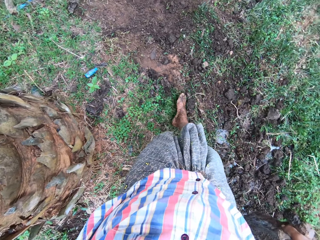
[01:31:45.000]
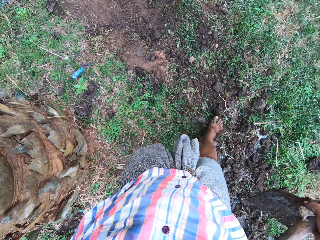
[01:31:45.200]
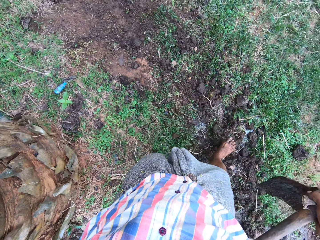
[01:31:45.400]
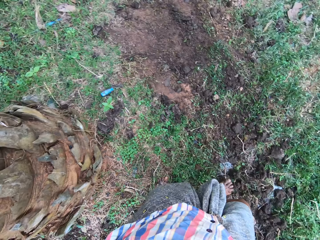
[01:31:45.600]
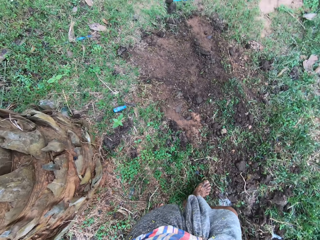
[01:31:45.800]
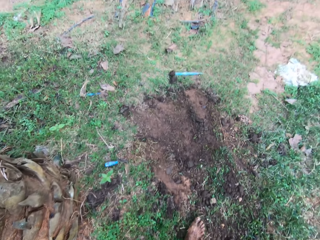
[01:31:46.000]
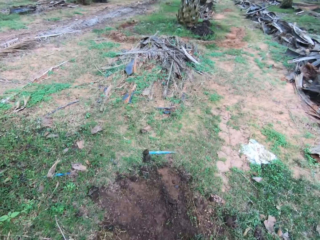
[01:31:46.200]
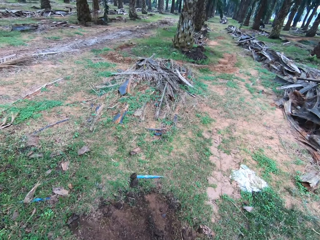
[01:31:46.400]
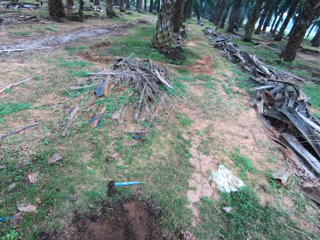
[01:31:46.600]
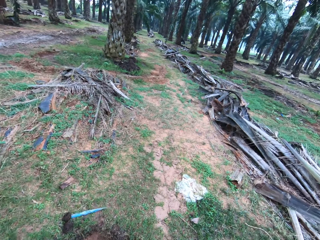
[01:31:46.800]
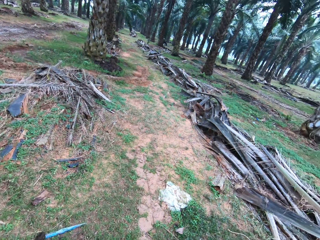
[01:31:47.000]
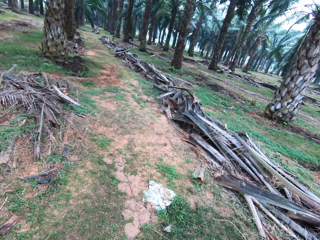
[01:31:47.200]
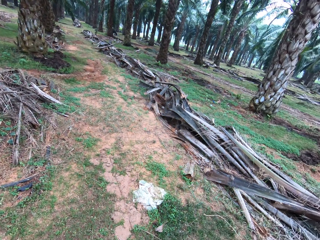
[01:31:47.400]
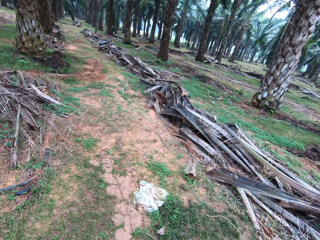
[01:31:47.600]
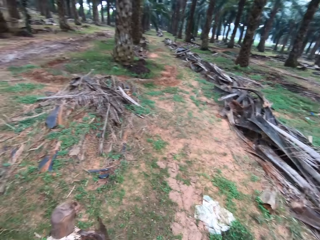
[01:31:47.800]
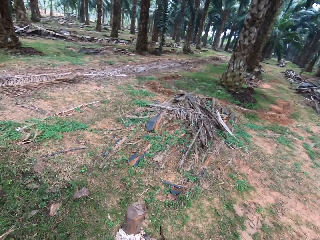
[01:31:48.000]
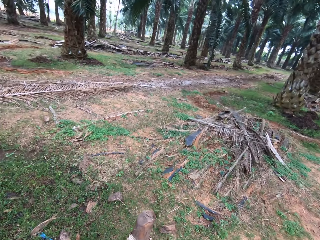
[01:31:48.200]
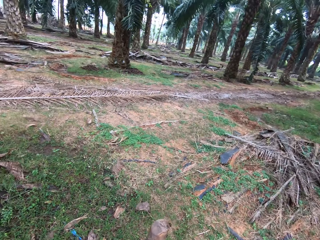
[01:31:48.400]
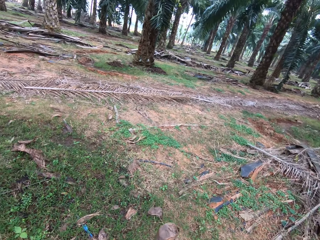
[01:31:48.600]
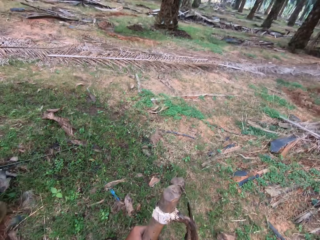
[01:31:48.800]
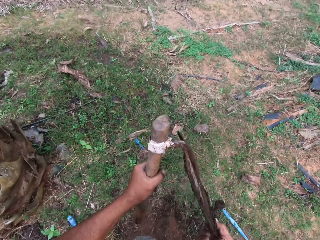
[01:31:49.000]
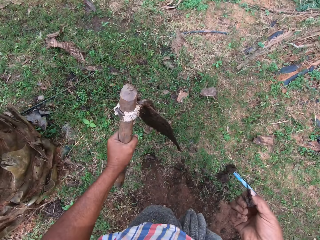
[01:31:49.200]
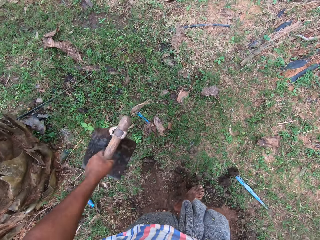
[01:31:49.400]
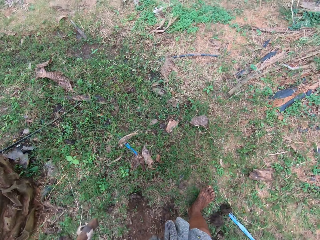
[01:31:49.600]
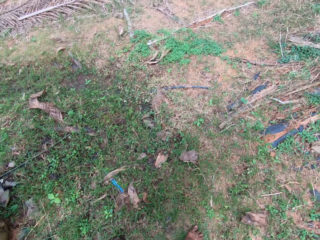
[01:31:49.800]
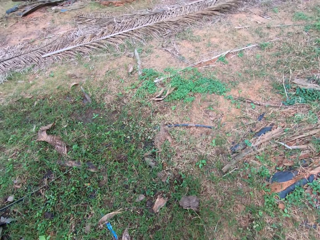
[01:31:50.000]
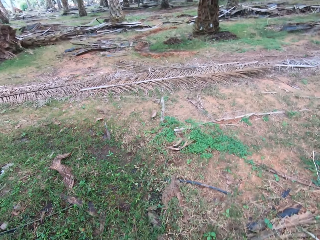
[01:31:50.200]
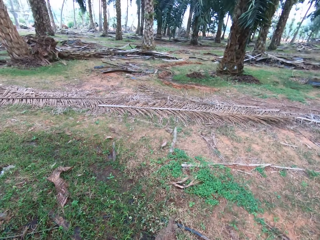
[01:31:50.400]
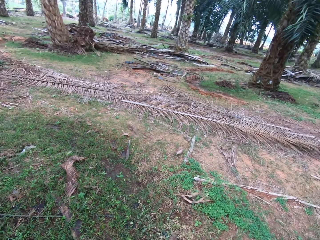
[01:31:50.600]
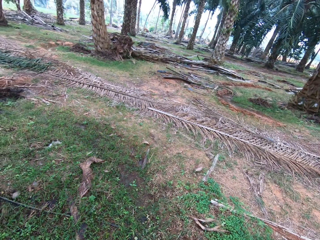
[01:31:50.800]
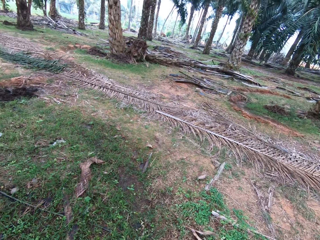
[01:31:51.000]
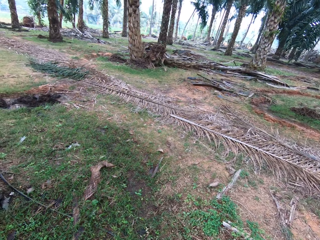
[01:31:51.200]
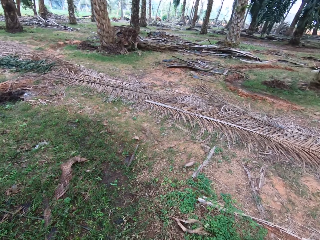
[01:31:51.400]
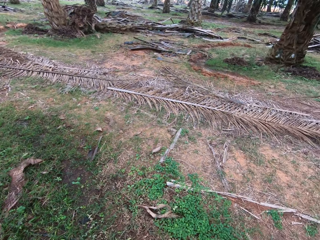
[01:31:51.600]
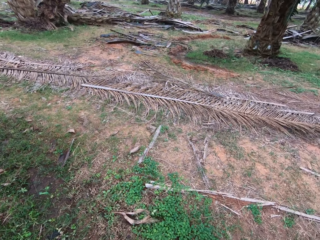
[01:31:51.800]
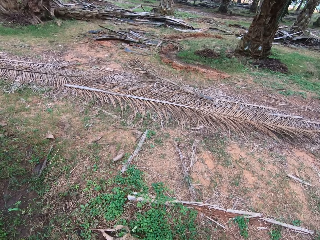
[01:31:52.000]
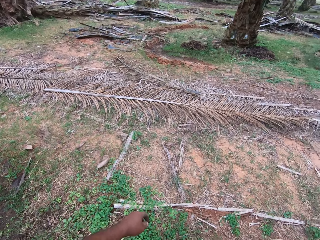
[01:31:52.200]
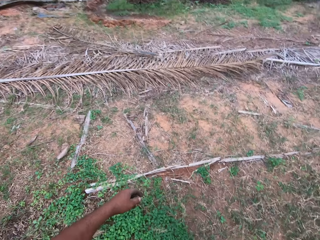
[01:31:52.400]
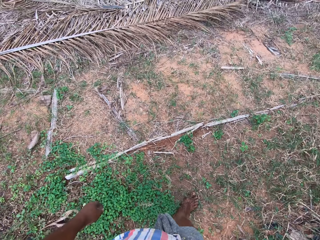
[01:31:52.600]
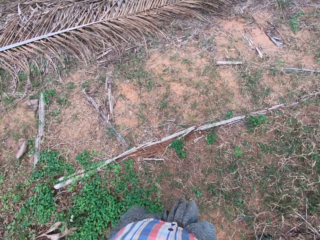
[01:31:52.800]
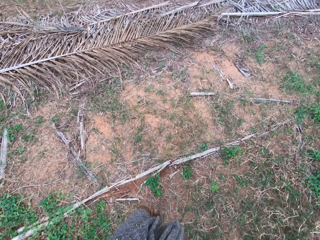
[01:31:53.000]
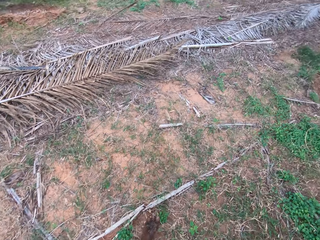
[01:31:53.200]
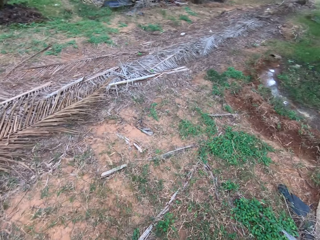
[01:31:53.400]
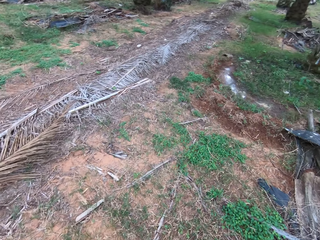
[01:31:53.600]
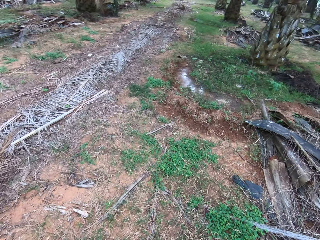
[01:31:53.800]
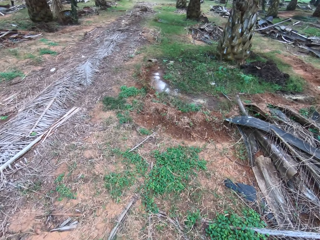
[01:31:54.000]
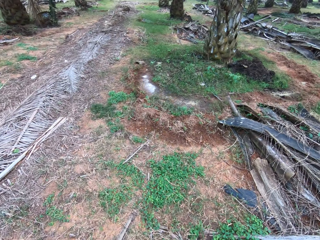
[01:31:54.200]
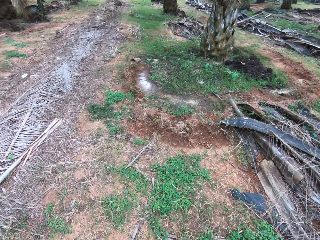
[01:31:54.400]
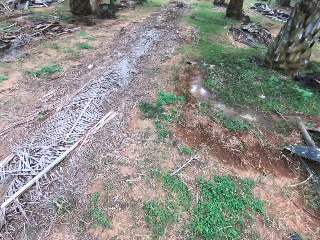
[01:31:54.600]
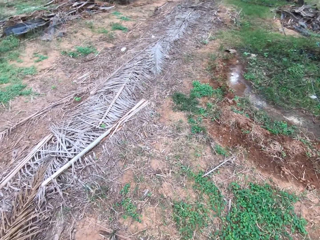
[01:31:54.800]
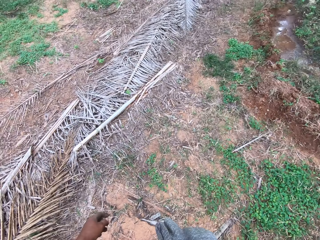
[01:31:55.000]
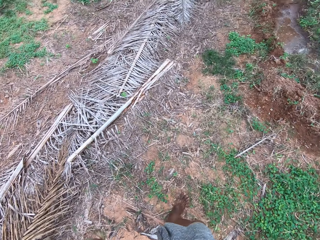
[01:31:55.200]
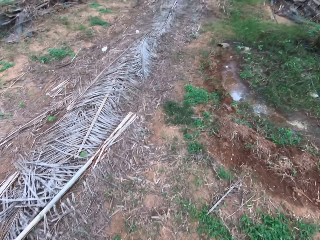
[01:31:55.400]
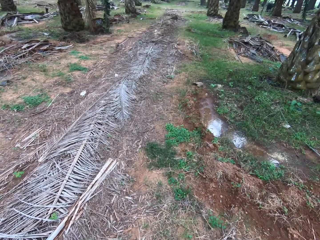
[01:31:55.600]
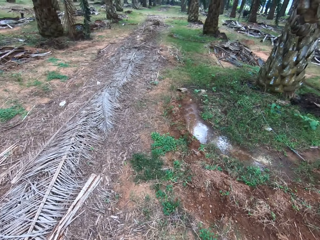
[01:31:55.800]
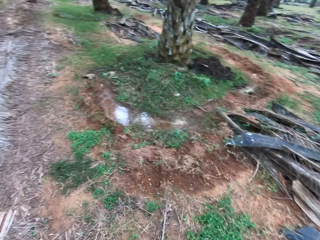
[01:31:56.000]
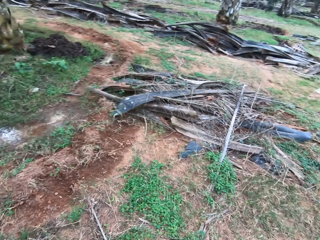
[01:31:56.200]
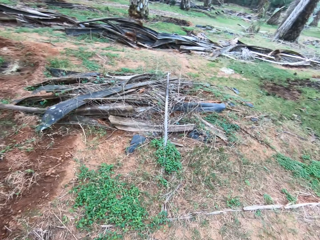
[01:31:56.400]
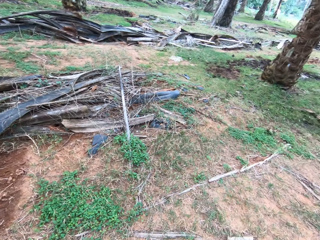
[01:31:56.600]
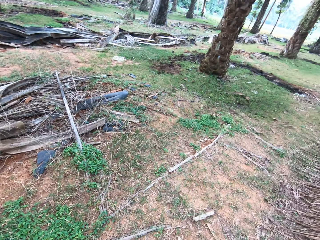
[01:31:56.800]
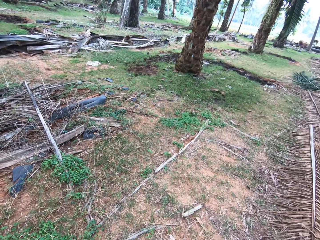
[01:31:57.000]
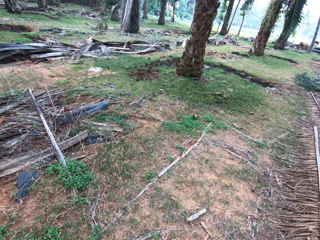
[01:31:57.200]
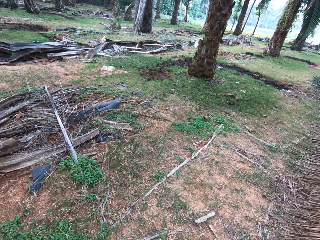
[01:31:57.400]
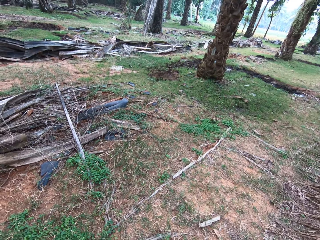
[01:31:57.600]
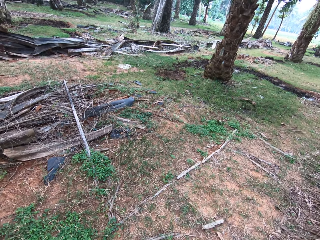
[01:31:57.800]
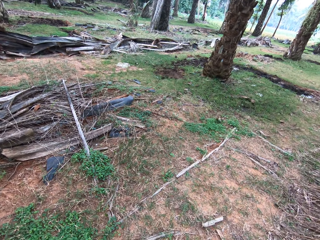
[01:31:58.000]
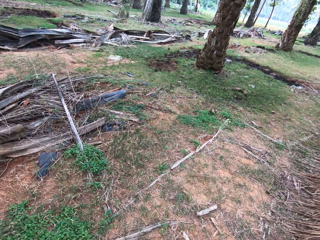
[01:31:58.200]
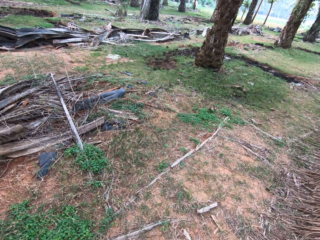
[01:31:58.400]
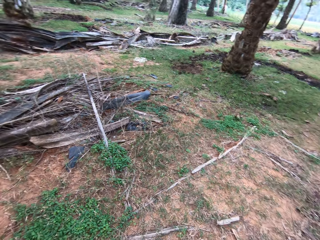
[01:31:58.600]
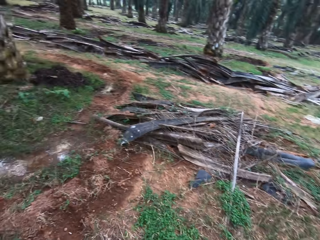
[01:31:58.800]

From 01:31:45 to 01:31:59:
The camera wearer kicks the sand with his leg. He looks around. He removes soil from a hoe. He walks. He looks around.

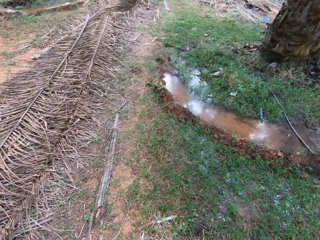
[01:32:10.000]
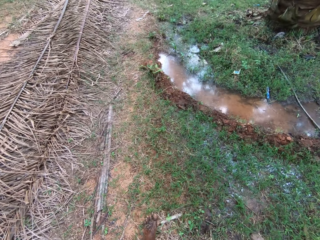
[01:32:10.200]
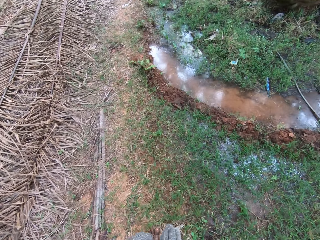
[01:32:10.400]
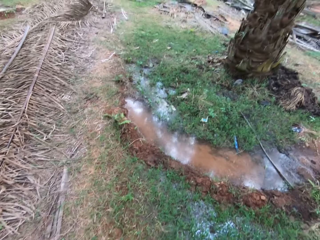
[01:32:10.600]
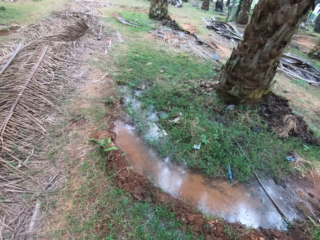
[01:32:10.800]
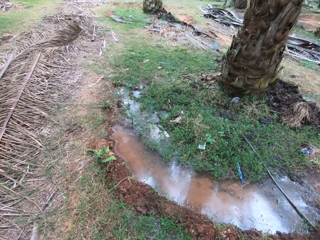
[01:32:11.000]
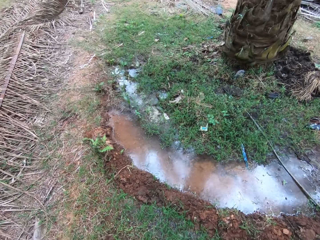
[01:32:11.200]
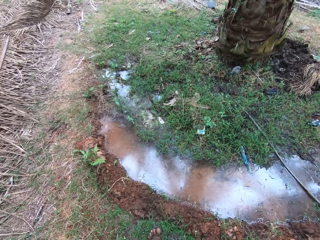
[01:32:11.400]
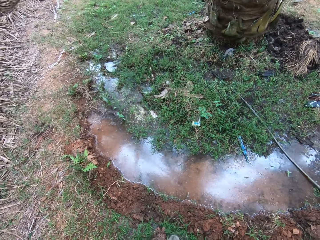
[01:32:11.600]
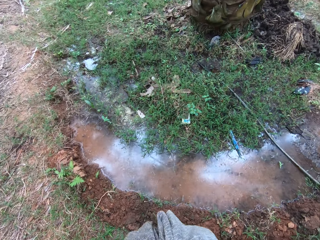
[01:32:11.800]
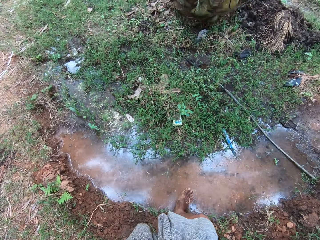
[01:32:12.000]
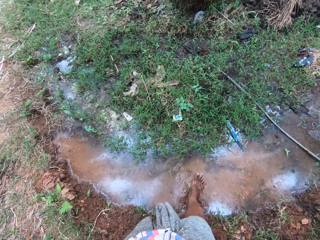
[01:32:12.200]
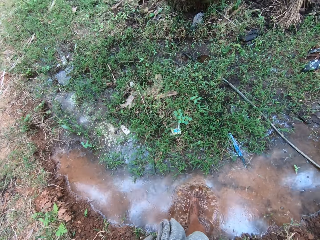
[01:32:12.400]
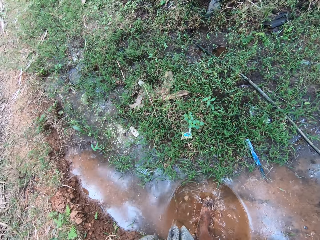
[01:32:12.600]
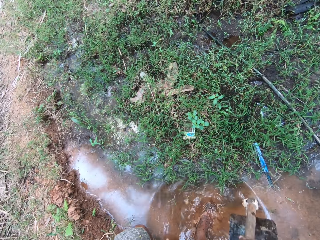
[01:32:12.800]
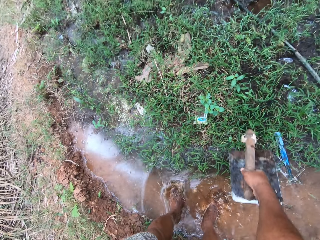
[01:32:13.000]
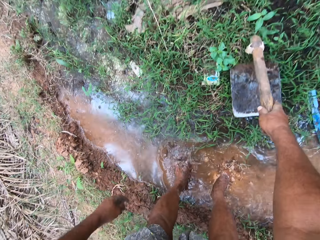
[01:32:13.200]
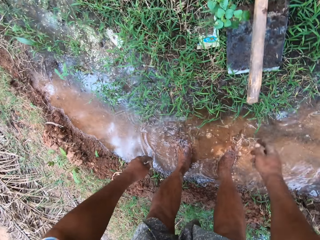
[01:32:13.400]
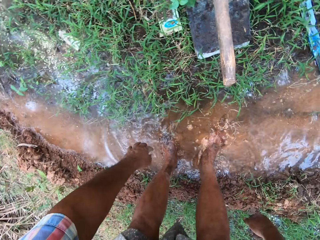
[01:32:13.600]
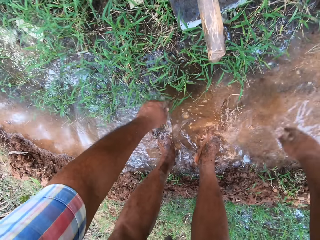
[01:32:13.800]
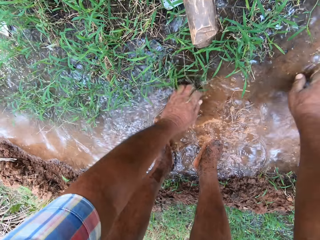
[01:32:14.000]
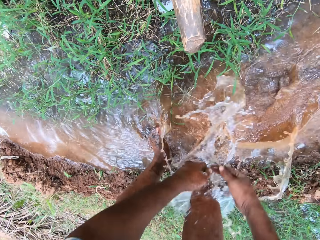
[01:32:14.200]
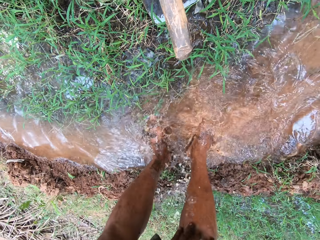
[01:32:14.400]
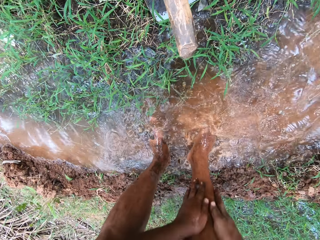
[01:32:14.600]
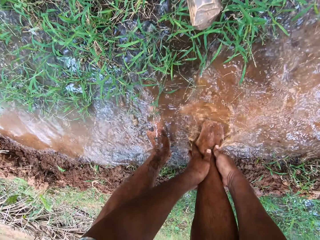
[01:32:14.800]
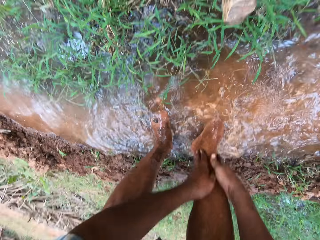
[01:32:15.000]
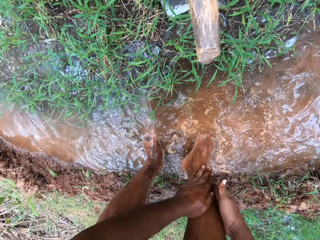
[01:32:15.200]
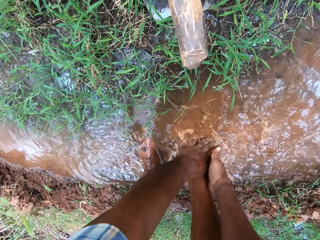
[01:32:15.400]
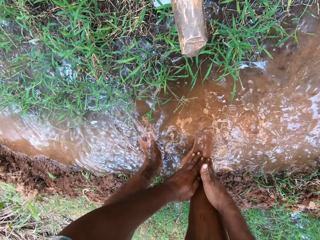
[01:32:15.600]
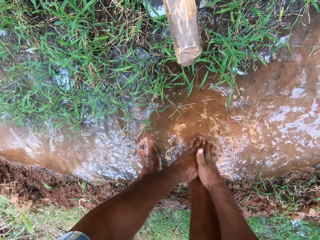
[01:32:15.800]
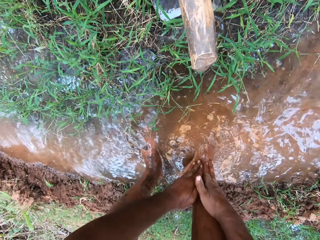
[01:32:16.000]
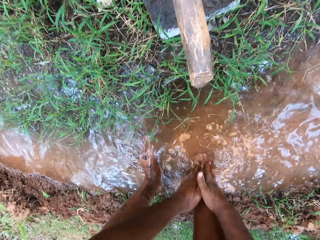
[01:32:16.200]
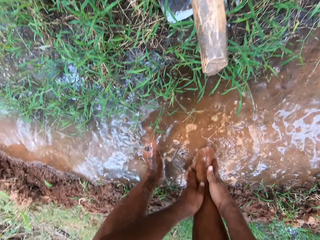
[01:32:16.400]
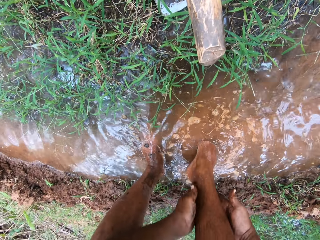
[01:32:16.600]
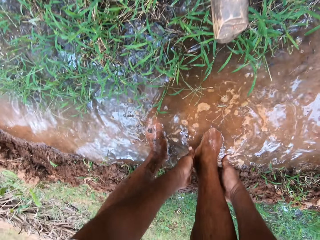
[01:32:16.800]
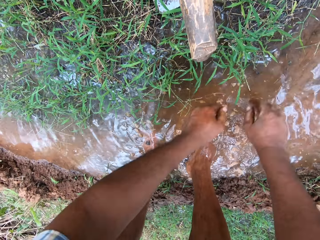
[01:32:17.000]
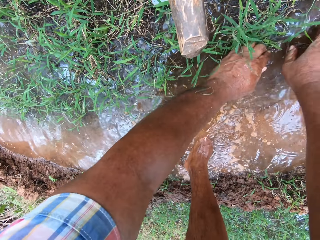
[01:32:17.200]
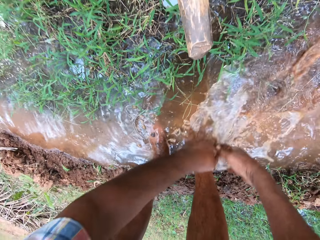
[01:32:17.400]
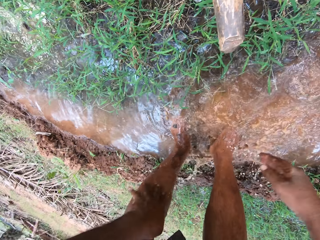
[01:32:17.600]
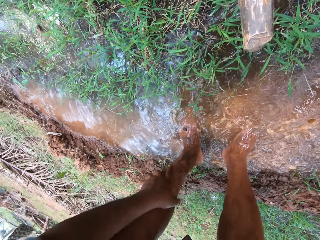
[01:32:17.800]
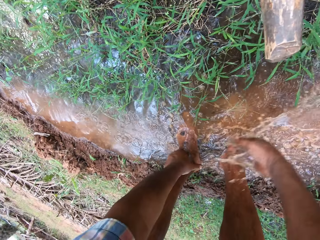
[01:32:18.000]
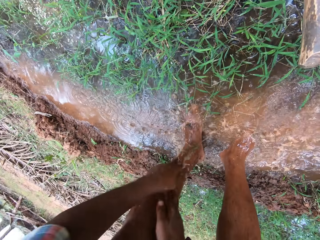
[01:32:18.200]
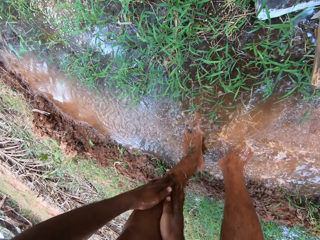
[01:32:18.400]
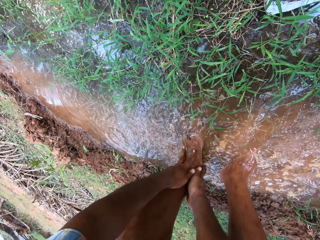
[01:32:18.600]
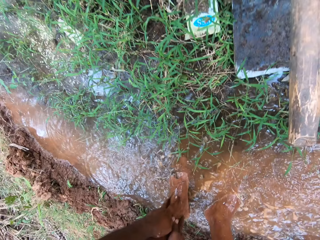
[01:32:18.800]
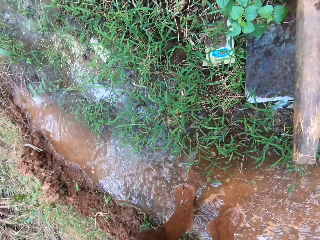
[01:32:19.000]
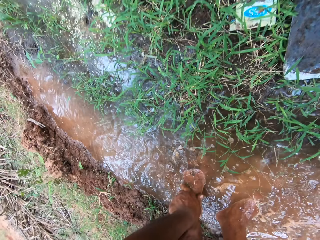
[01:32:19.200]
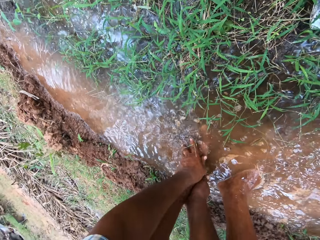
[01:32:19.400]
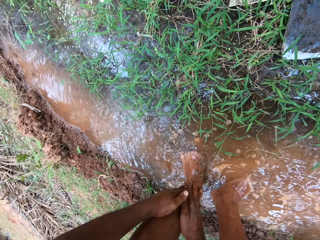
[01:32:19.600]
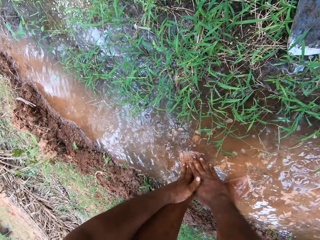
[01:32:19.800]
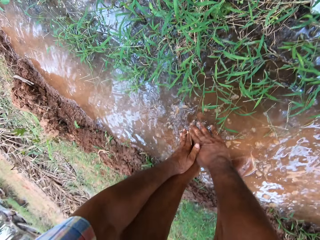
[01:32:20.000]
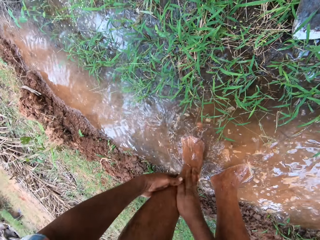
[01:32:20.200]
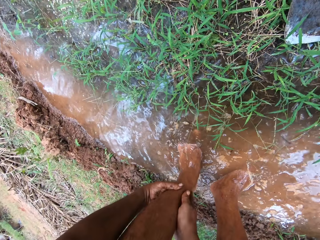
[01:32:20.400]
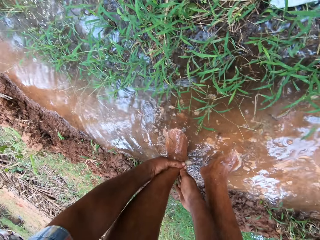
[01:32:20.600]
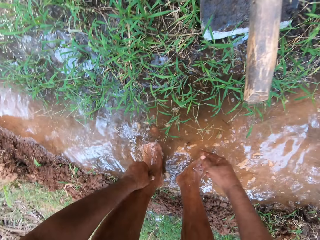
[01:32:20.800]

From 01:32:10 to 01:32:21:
The camera wearer puts his legs in water. He puts down a hoe. He cleans his feet with water using his hands.
